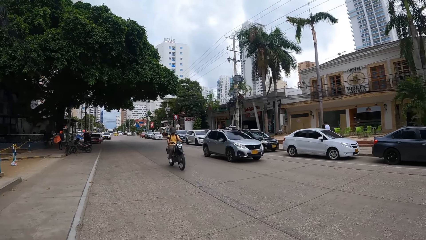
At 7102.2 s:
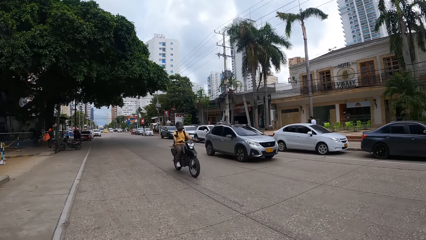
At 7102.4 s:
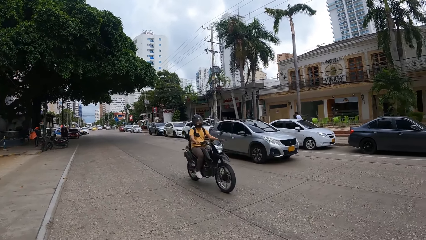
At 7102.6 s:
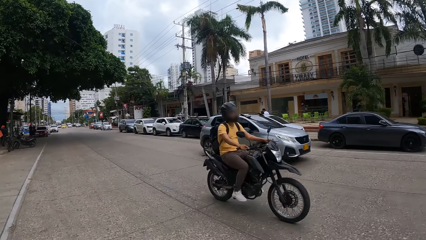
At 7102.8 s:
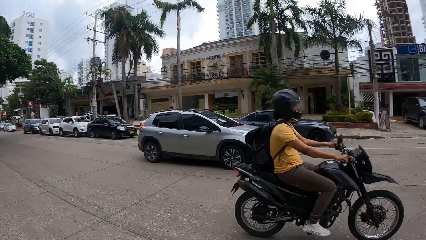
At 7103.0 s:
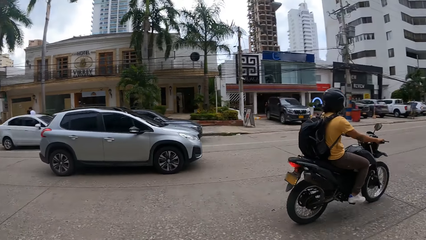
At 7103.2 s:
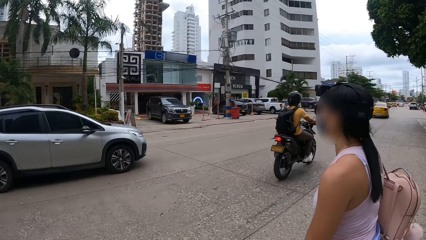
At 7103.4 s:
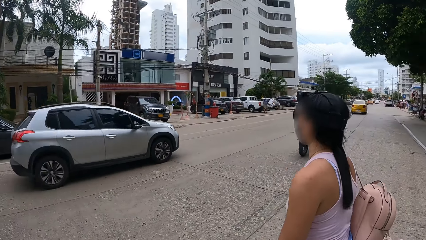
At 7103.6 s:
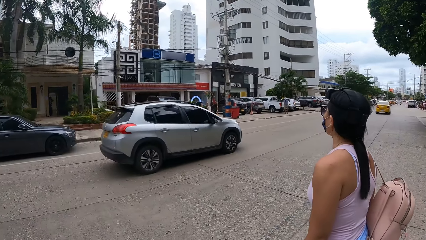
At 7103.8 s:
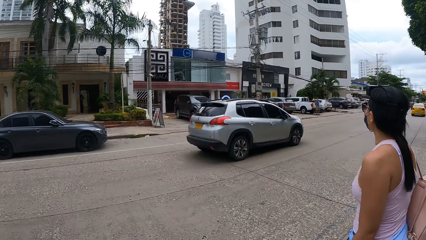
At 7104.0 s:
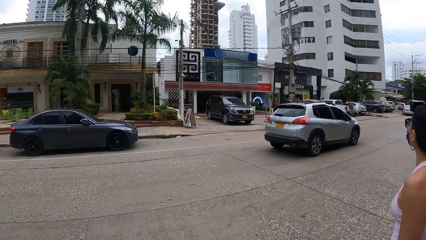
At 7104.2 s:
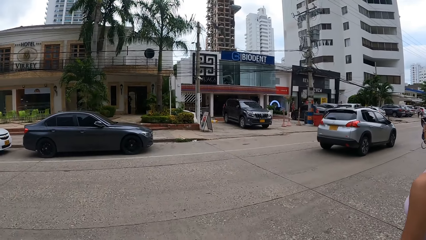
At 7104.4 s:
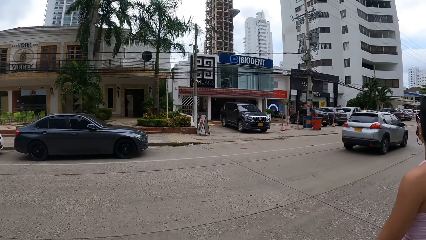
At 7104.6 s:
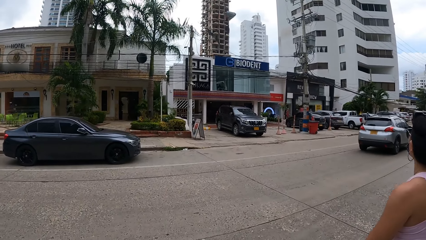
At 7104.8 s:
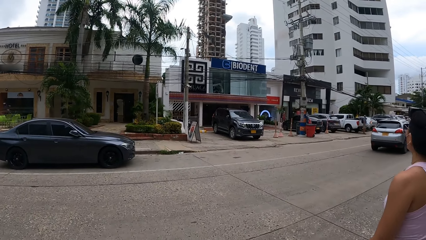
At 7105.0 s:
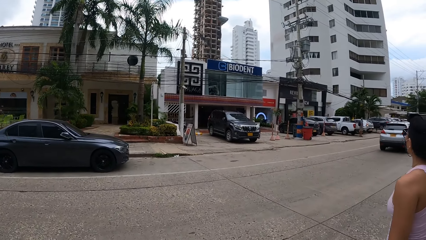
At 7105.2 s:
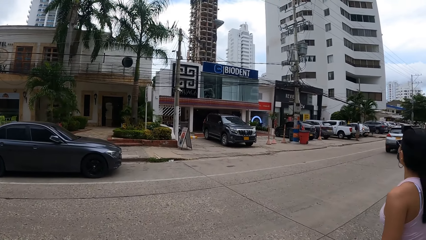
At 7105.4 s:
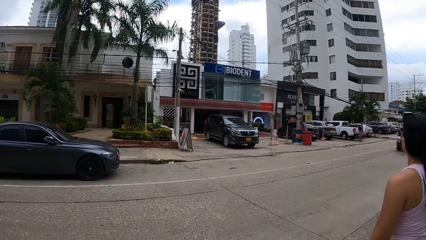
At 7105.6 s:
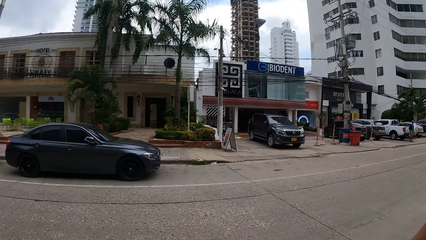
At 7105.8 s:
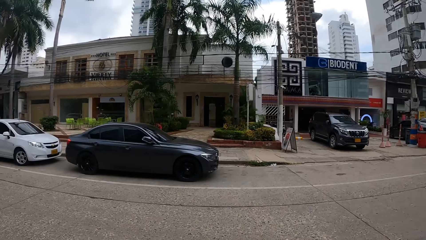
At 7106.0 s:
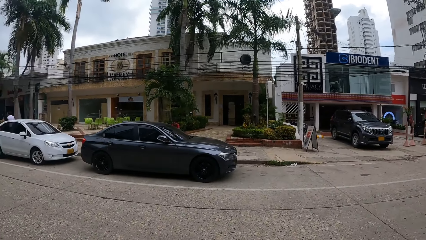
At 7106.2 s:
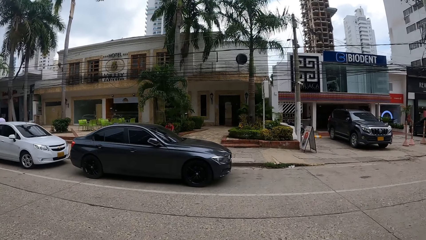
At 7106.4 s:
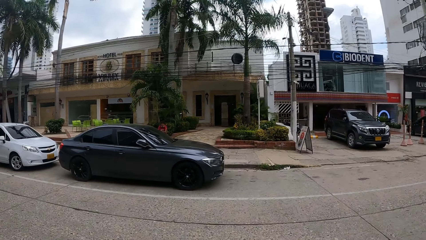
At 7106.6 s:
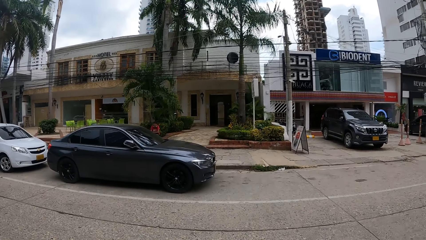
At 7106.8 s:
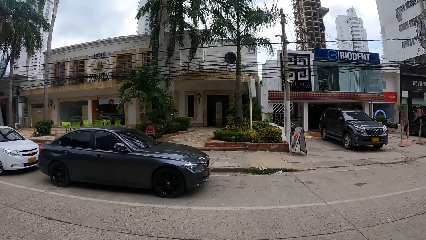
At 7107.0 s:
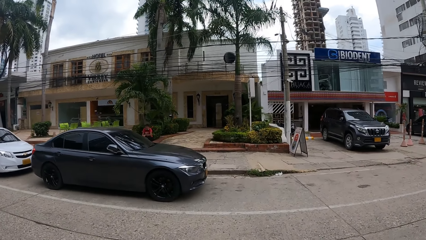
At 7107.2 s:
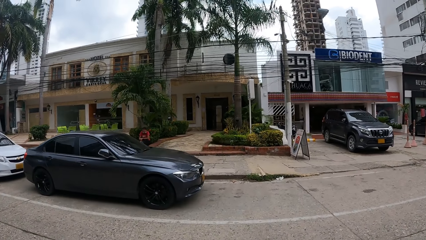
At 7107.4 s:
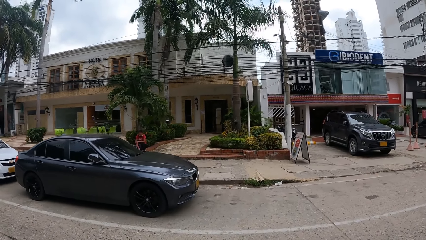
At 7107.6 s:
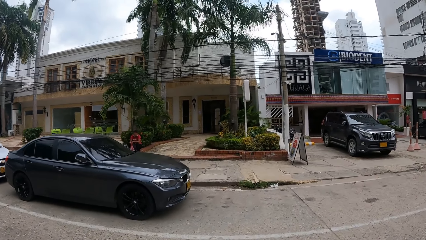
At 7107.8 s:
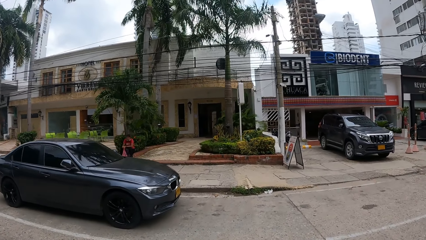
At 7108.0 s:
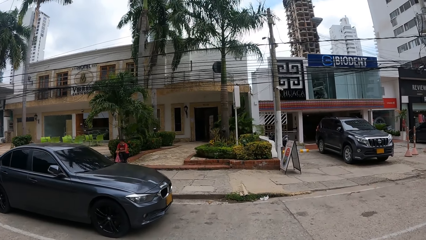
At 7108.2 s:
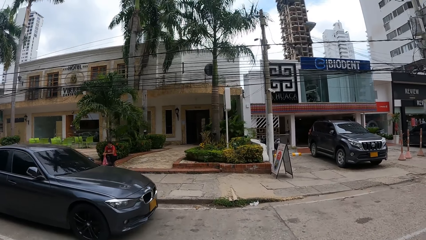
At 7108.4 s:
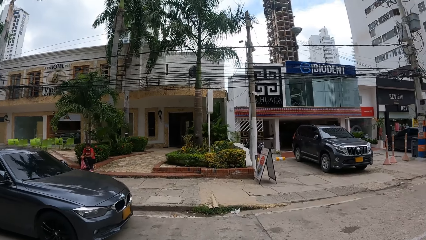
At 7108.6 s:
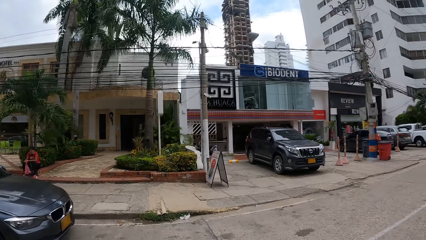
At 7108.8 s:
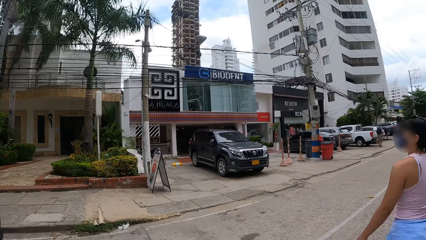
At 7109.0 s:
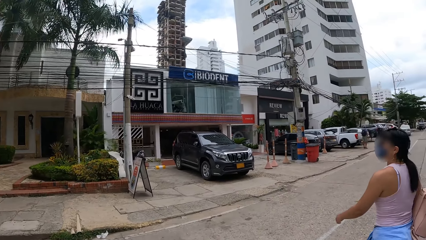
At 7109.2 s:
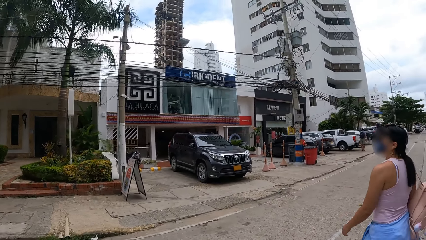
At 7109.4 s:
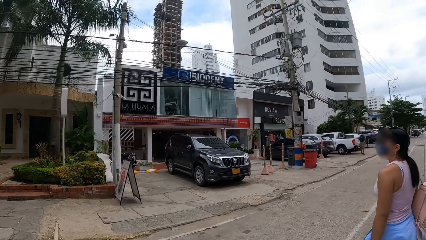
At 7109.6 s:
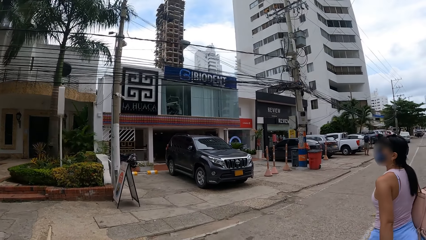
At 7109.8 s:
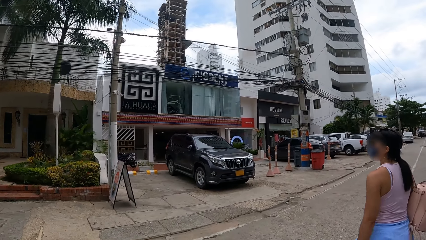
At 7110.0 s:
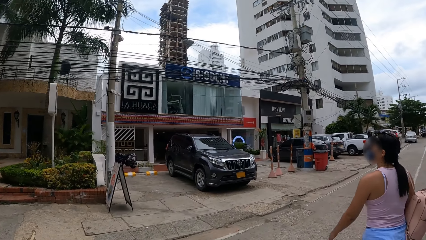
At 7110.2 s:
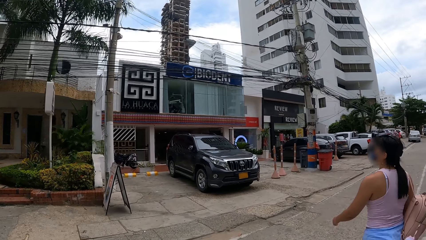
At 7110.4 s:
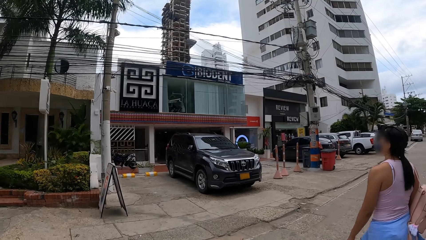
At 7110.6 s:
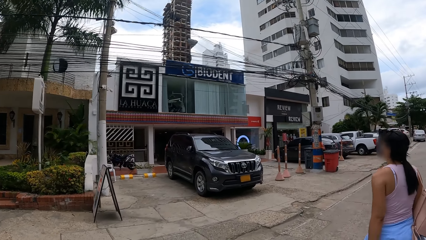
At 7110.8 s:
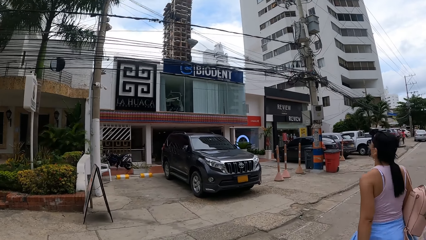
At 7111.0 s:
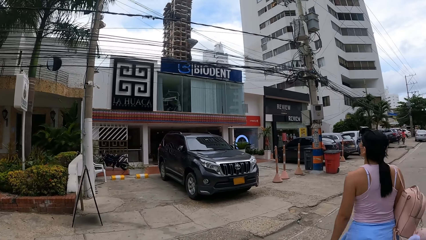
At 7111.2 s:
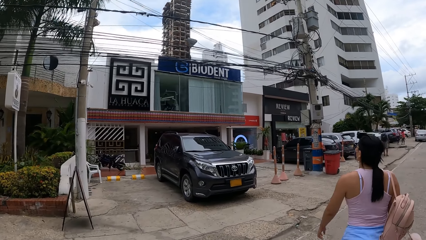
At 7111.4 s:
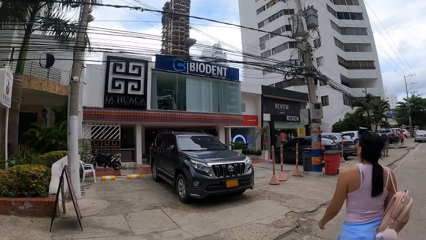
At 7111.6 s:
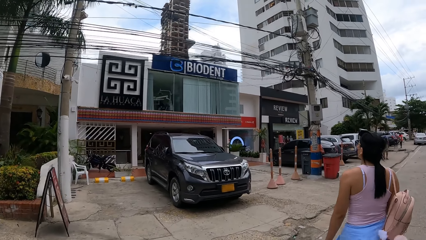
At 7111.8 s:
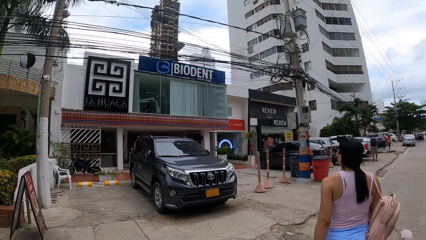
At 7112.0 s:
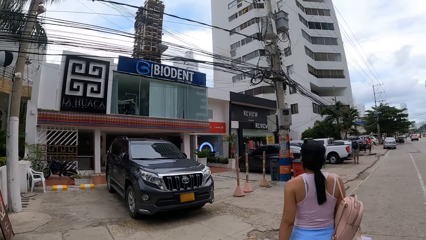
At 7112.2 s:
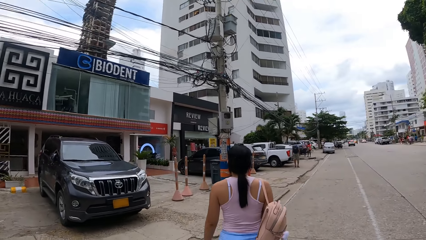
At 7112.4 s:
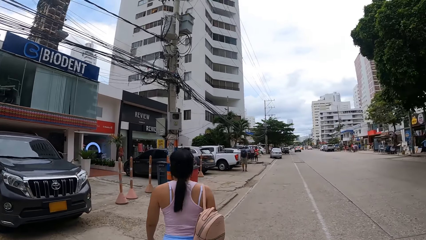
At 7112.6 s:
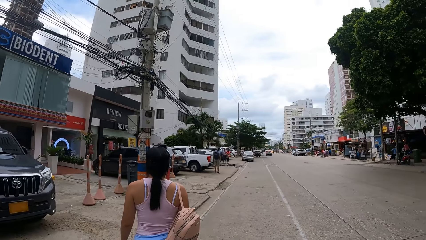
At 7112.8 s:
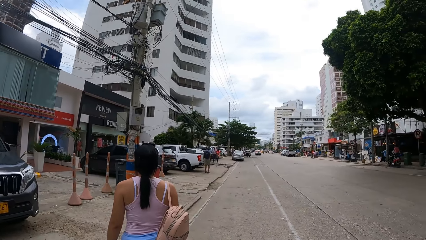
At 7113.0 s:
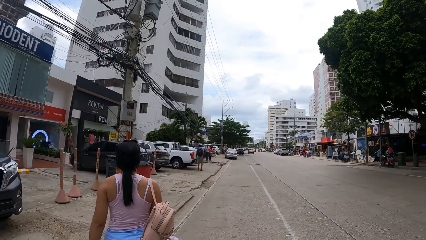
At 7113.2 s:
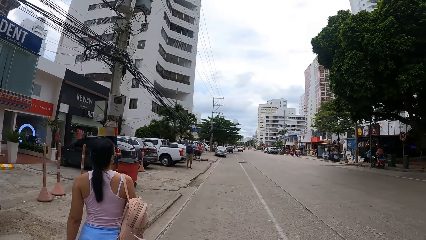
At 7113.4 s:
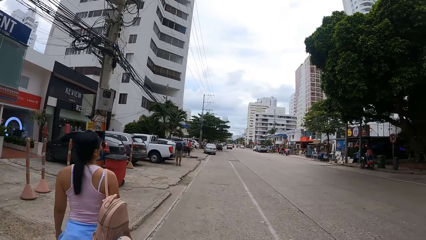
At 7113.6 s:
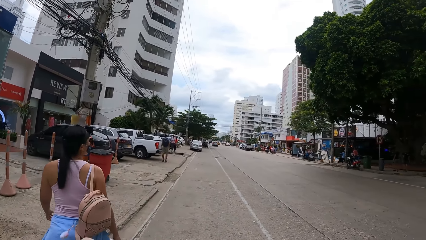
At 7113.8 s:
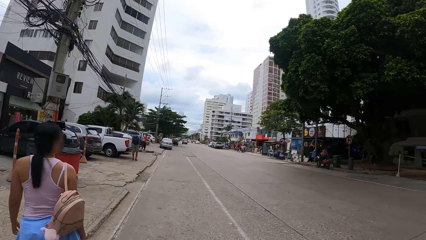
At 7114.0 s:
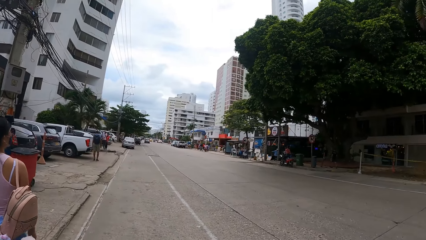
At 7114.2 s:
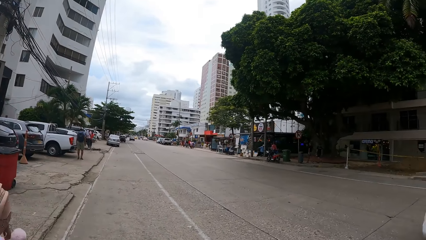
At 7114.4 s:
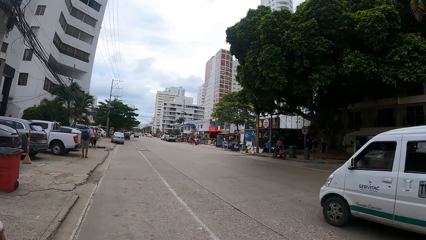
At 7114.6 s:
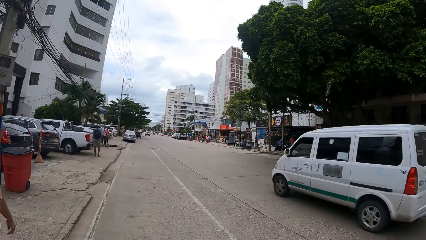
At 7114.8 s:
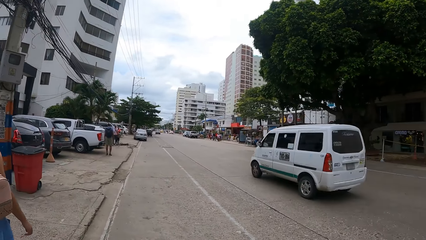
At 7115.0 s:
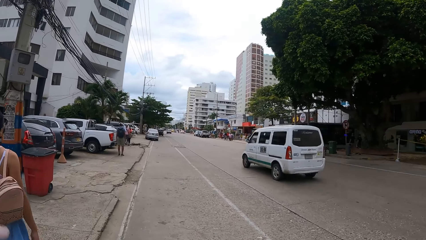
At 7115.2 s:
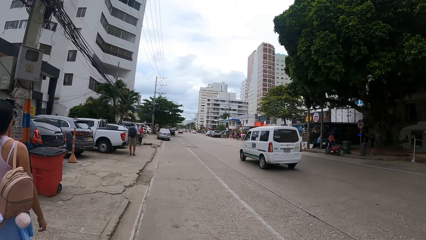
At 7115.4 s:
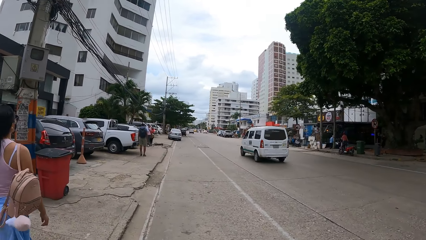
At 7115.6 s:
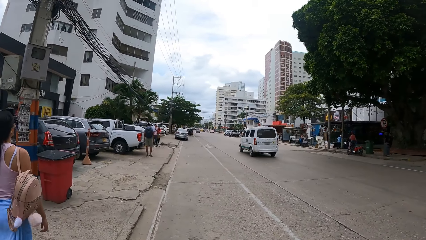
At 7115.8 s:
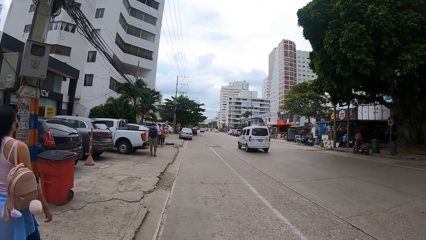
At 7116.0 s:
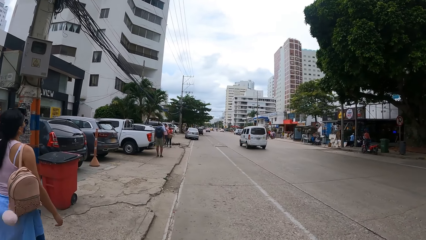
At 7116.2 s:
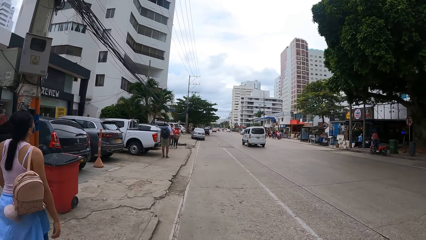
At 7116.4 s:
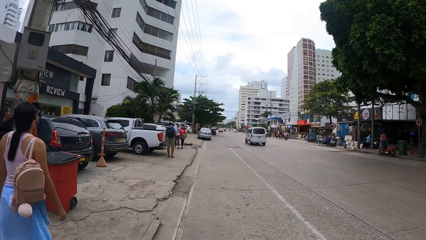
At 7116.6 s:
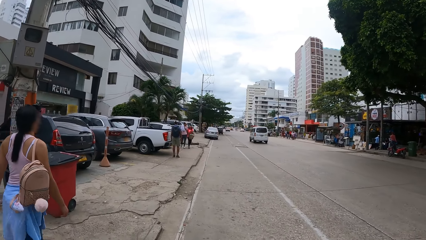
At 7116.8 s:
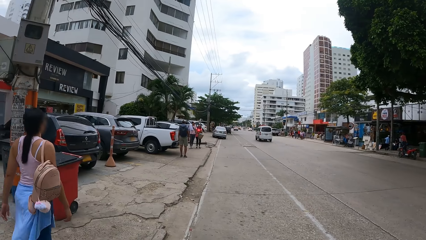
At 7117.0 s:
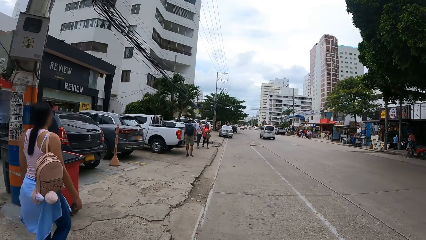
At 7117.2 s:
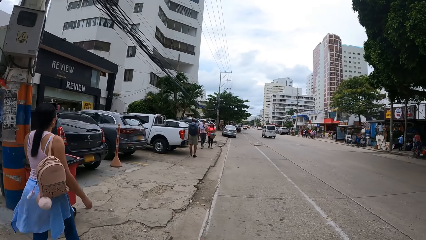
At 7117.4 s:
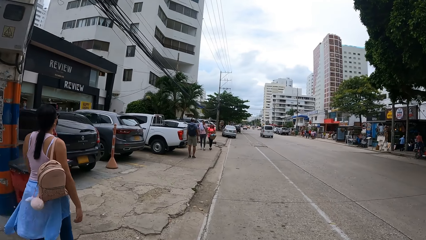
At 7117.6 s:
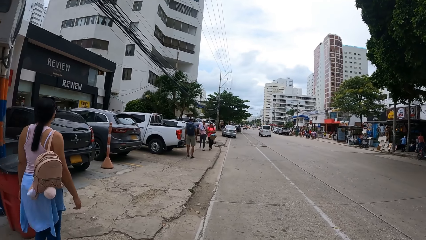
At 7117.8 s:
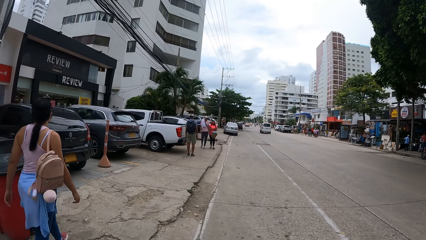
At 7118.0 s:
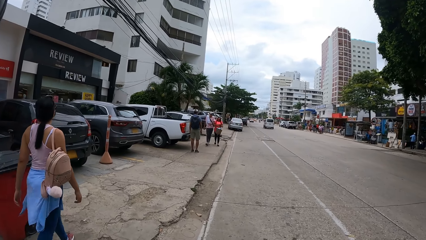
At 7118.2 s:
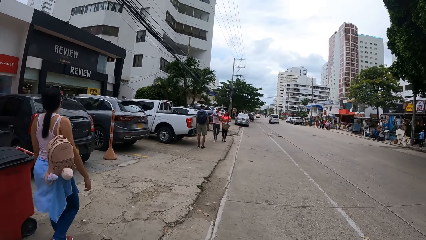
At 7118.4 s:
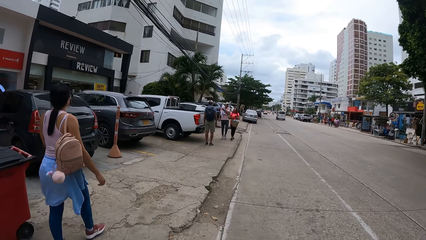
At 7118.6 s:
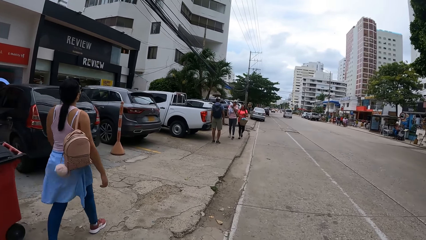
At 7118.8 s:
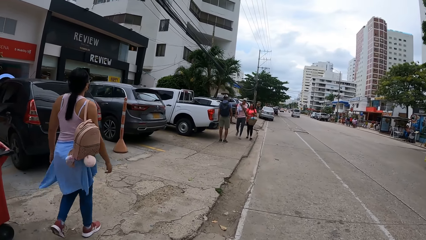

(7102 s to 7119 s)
The woman crosses the road. The camera wearer walks along the road. They cross the road. The woman walks along the path. The camera wearer walks along the path.
